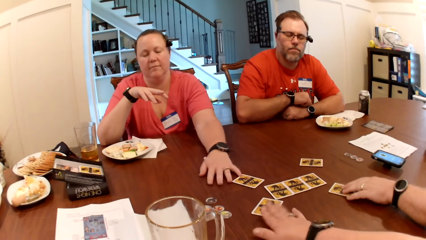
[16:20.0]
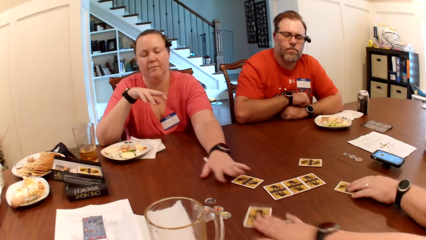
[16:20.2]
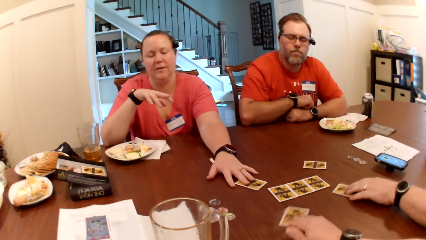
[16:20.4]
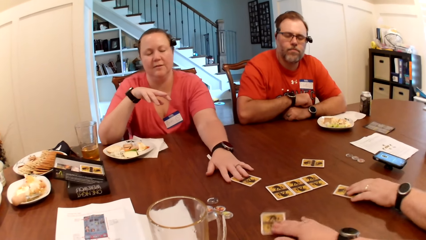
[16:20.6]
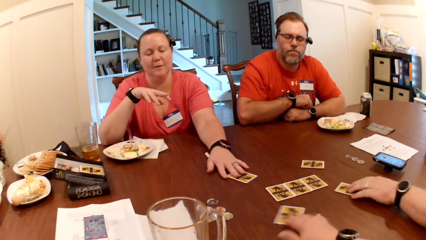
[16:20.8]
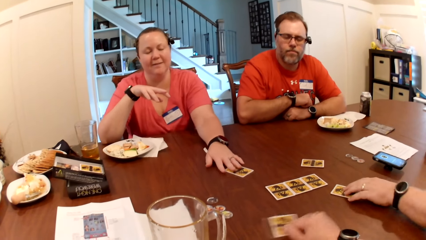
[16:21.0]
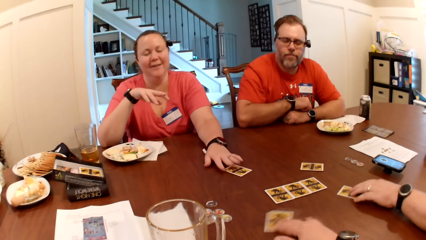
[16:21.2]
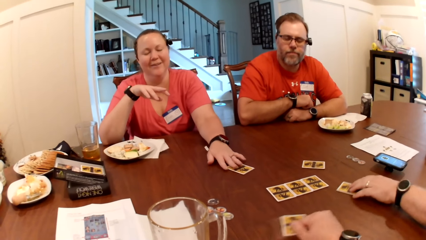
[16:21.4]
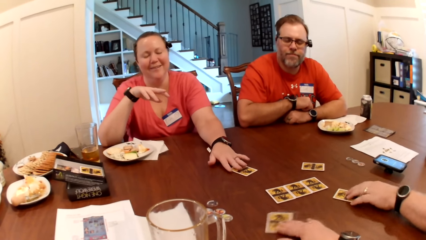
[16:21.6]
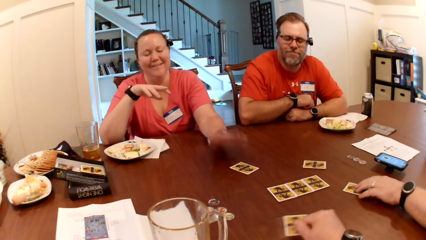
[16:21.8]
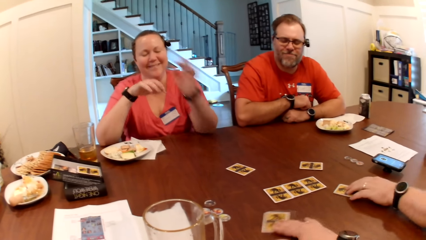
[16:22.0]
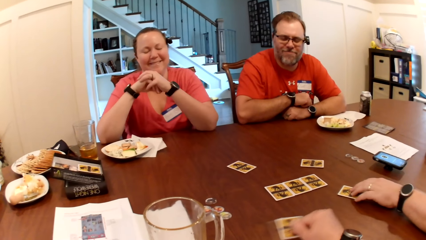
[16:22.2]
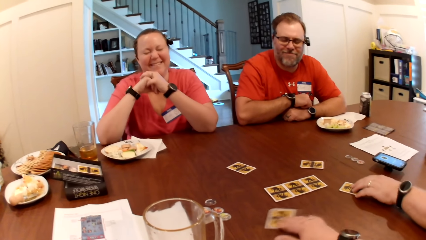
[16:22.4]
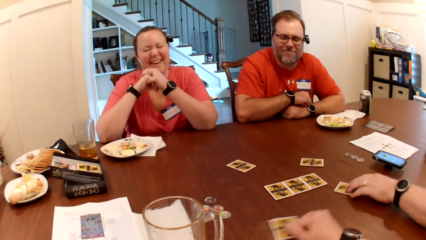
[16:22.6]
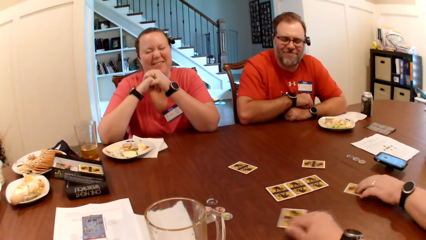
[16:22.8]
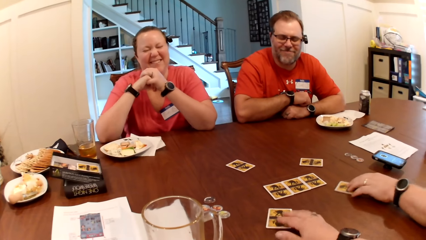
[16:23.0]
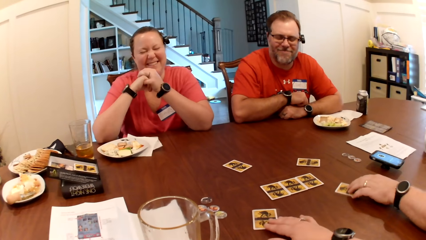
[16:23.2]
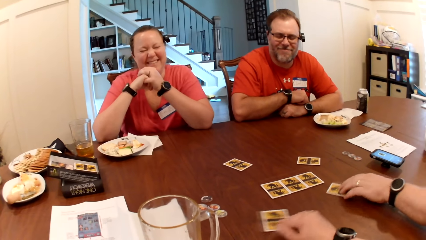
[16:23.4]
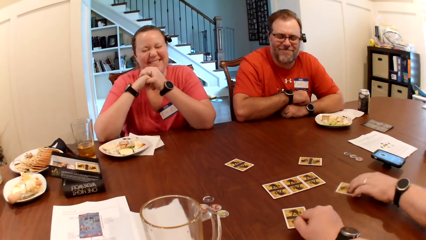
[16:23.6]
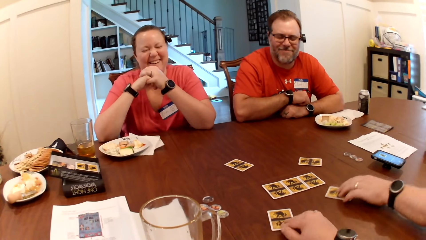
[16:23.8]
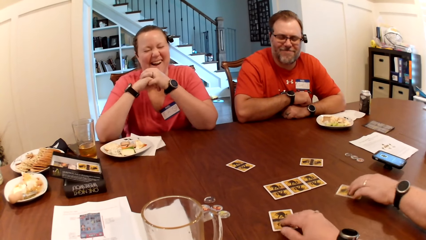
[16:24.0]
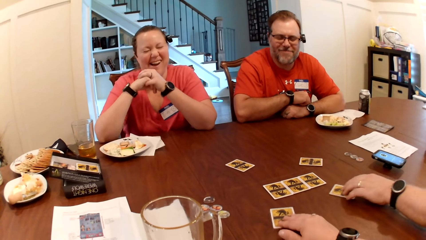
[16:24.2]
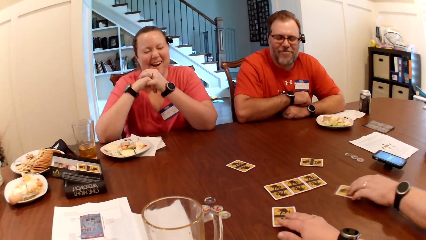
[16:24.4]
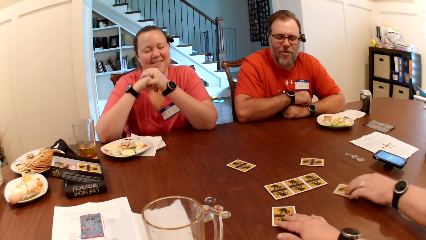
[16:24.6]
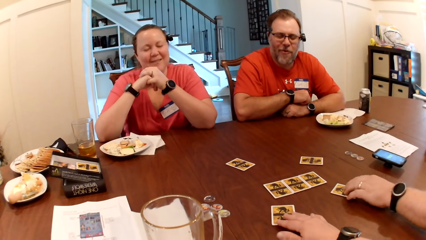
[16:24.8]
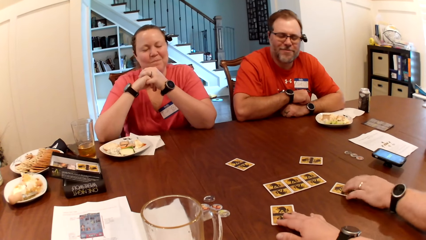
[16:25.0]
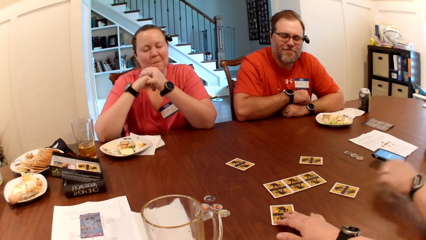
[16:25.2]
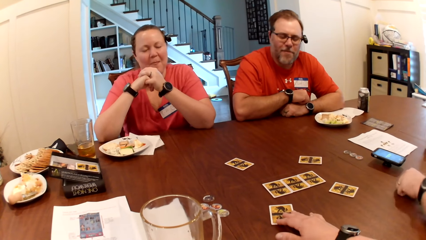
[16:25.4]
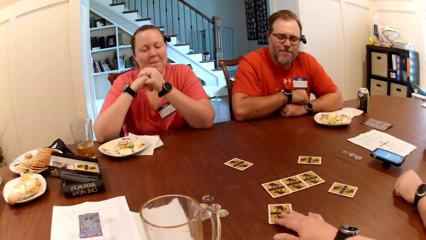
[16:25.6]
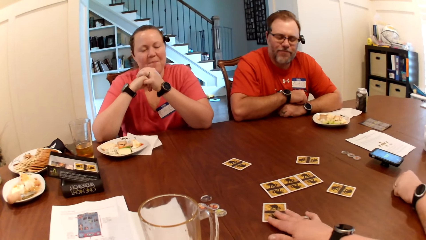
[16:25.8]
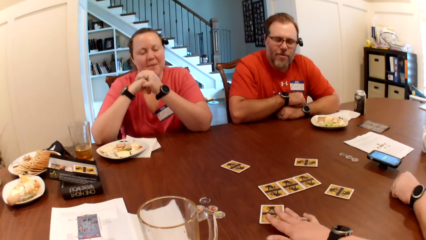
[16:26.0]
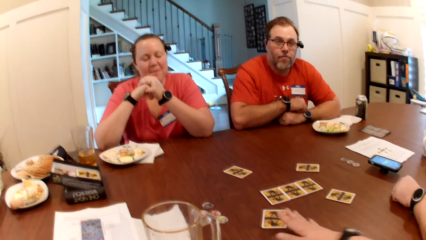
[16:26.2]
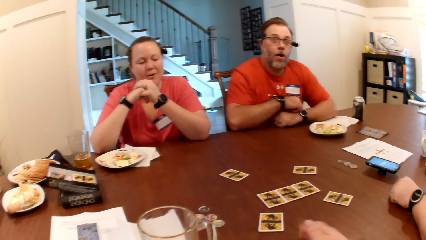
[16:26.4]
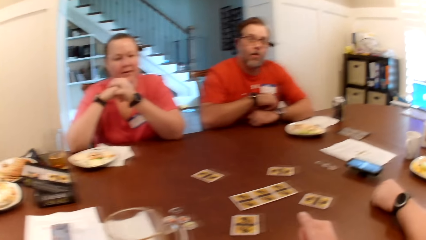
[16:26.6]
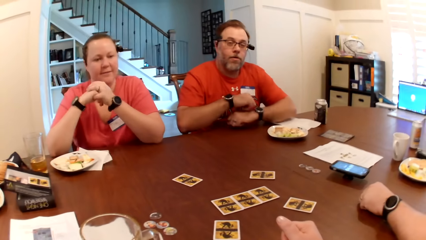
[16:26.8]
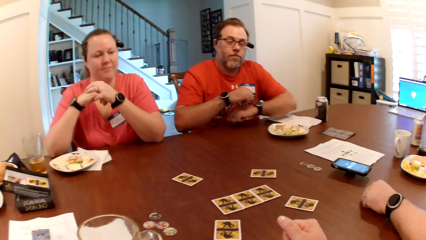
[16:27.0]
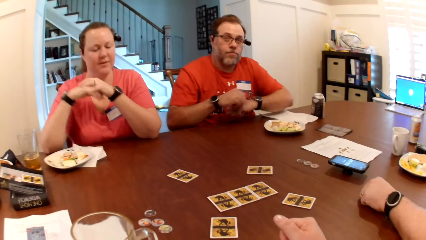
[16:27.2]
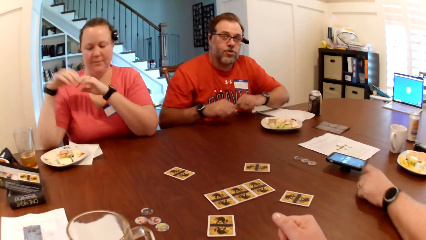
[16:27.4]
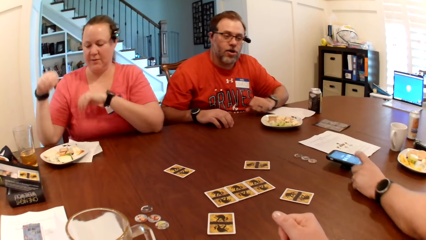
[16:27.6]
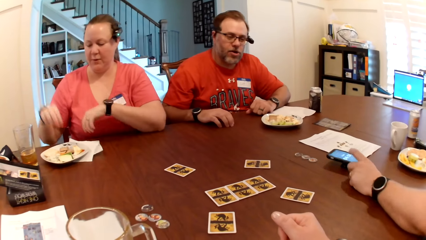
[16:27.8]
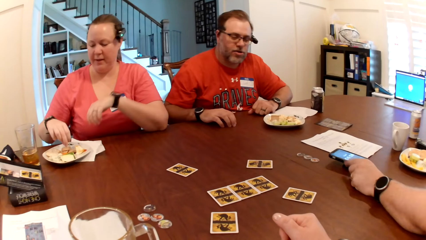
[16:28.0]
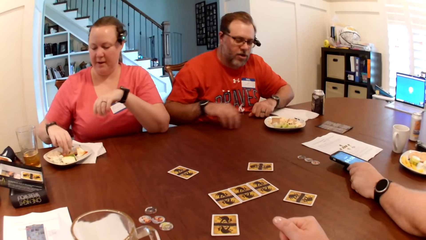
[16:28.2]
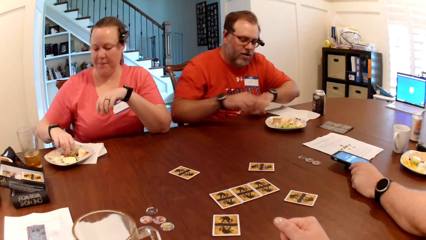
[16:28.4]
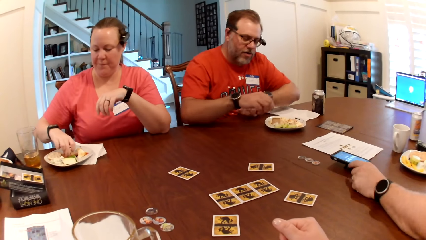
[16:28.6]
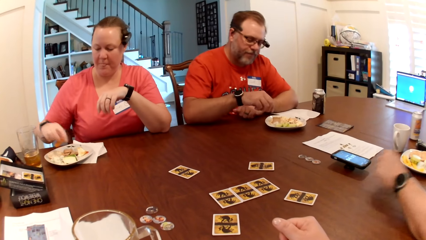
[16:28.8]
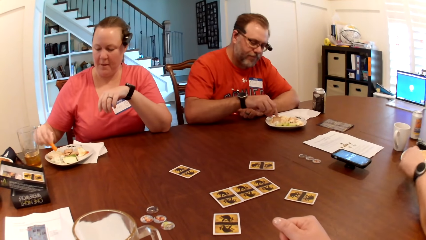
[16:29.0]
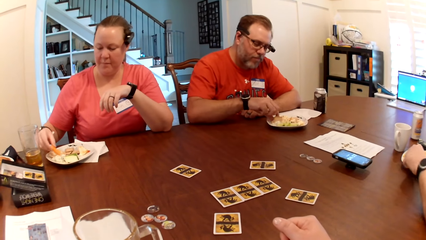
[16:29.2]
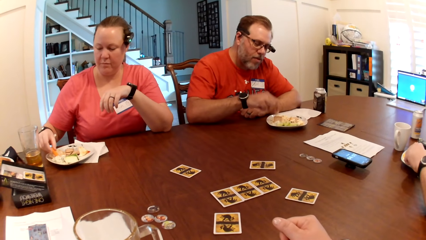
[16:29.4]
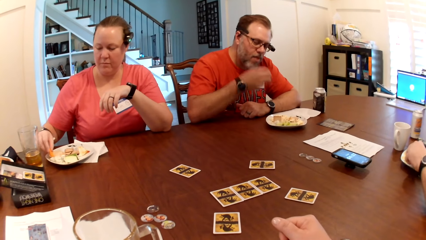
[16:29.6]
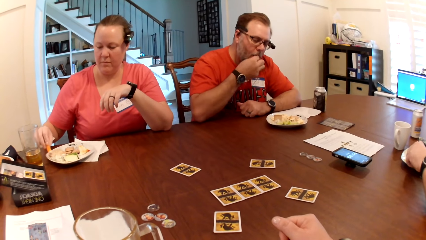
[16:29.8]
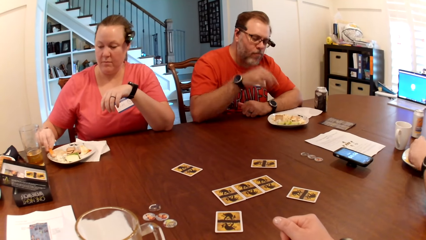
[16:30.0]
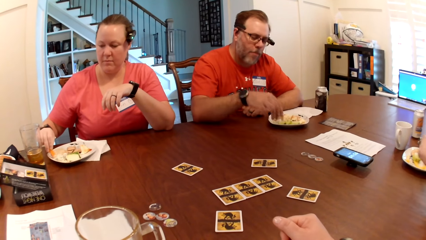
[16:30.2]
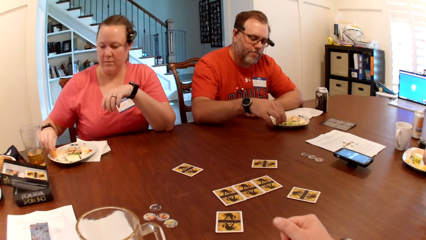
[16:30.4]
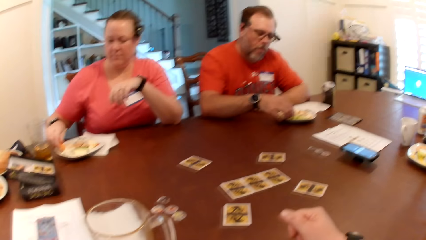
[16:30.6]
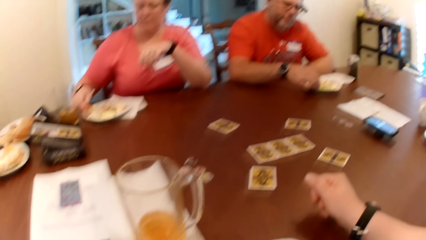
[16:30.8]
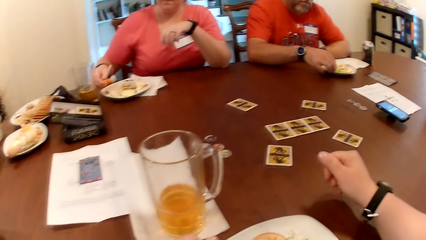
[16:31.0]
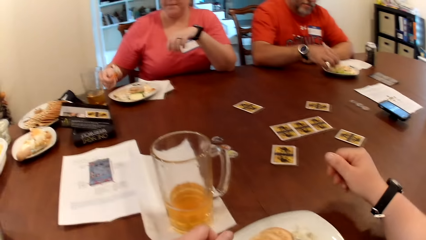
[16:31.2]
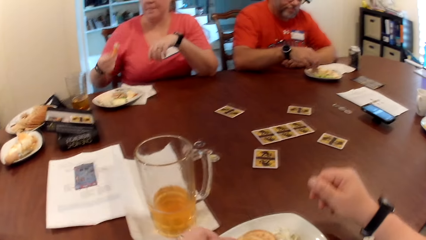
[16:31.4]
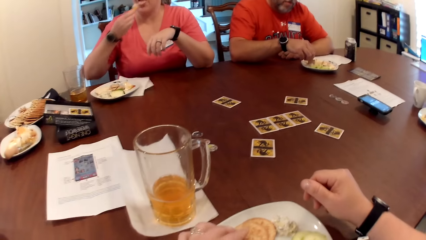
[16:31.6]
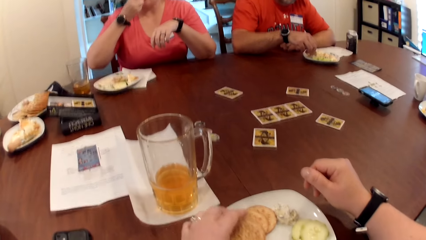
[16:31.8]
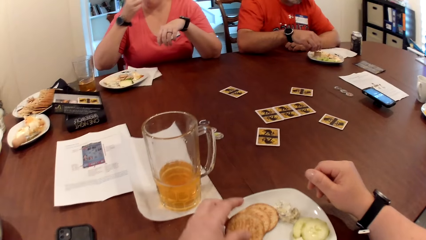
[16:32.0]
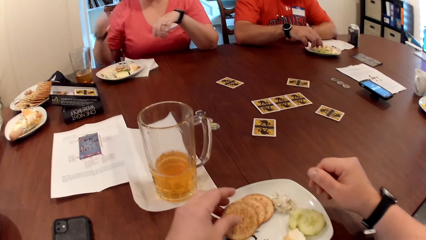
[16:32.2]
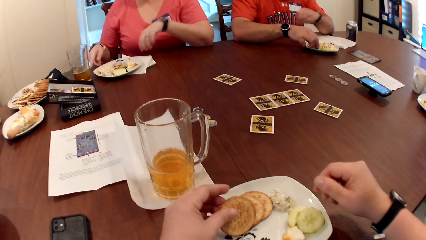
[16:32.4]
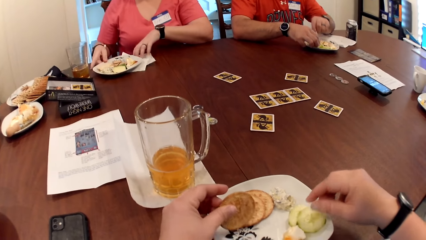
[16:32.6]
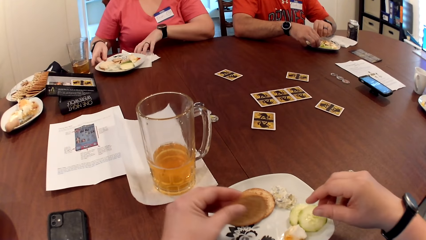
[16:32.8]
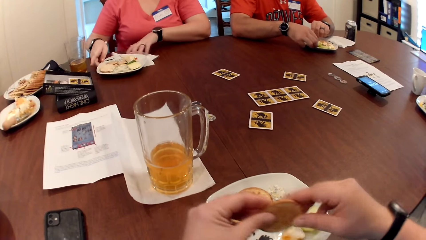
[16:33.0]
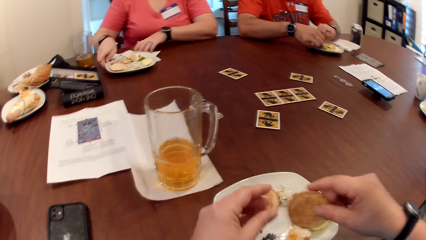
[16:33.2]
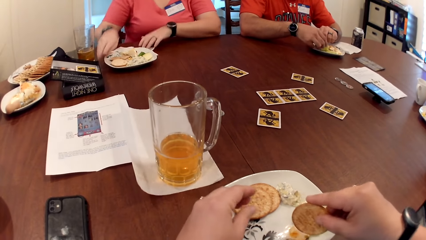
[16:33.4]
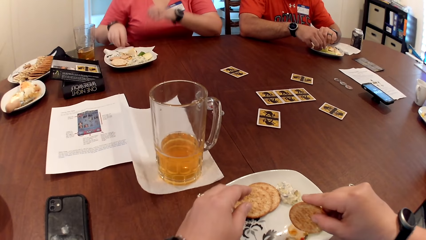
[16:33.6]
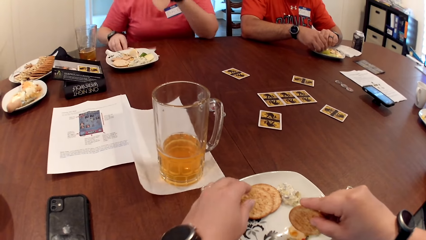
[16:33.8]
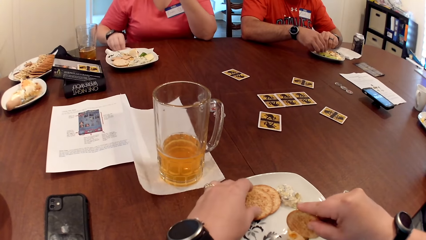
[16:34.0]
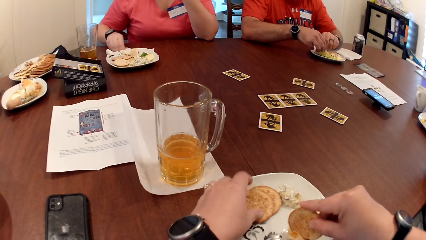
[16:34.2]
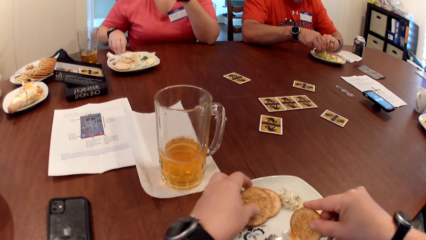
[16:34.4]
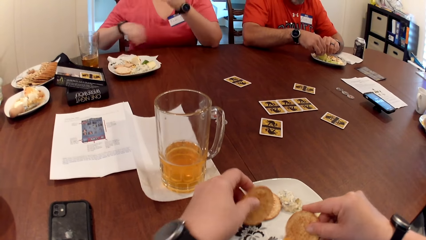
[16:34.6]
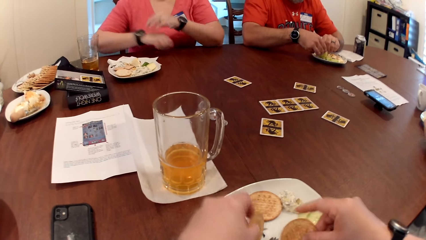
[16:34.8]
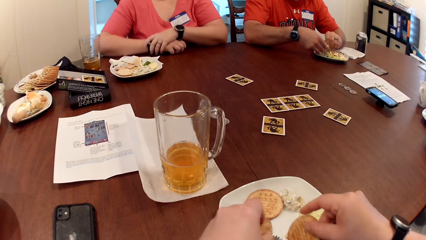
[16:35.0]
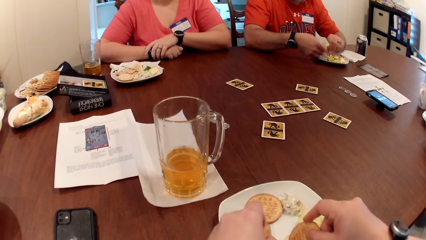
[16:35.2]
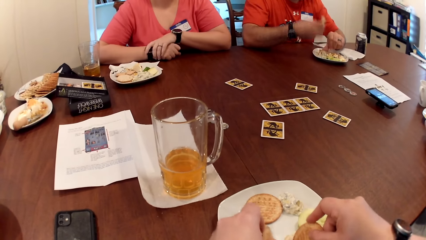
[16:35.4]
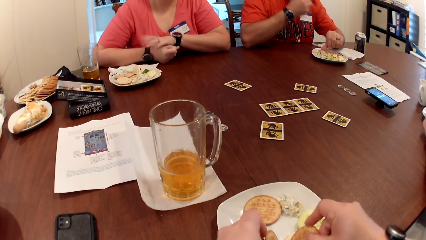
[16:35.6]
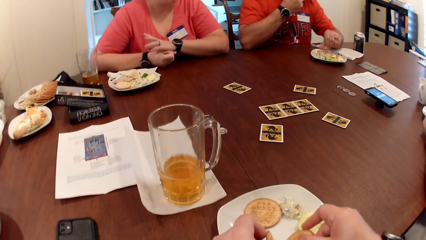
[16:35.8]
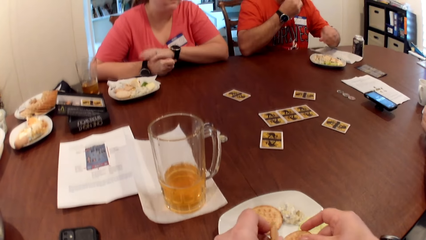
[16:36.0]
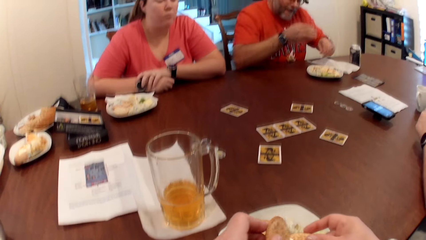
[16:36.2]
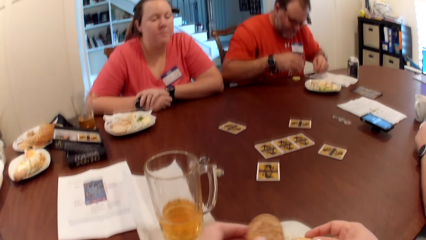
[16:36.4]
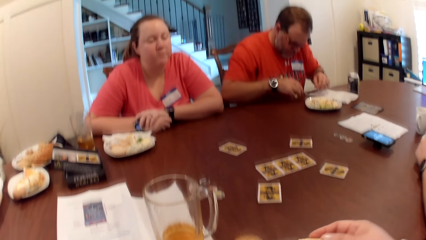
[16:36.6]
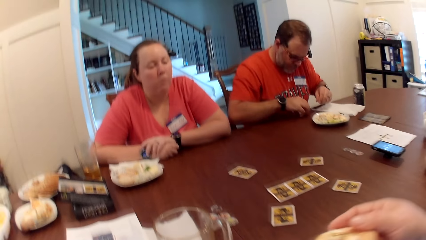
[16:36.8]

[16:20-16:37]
The camera wearer moves the card on the table slightly around with her right hand. She looks around. The woman picks a carrot from the plate on the table with her right hand. The man adjusts the phone on the table with his left hand. Another man picks popcorn from the plate on the table with his right hand and puts the popcorn in his mouth with his right hand. The first man talks to the camera wearer. The camera wearer talks to the first man. The woman eats. The camera wearer picks cookies from the plate on the table with her left hand. She passes the cookie from her left hand to her right hand. The woman adjusts the plate on the table with her right hand.
